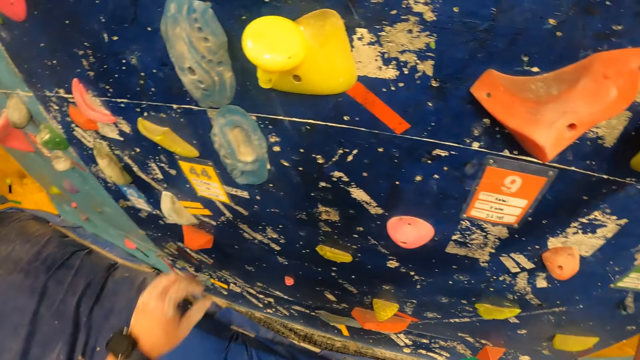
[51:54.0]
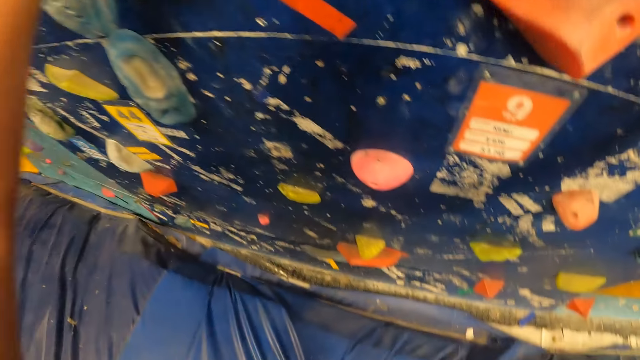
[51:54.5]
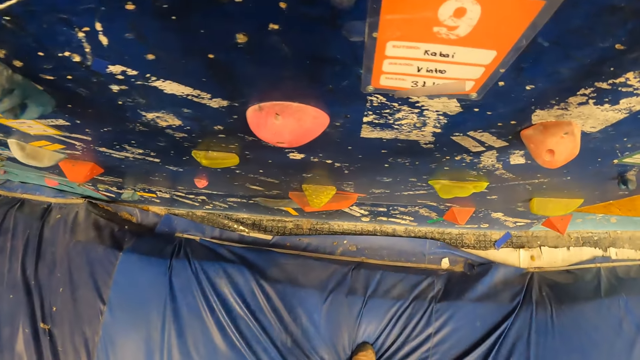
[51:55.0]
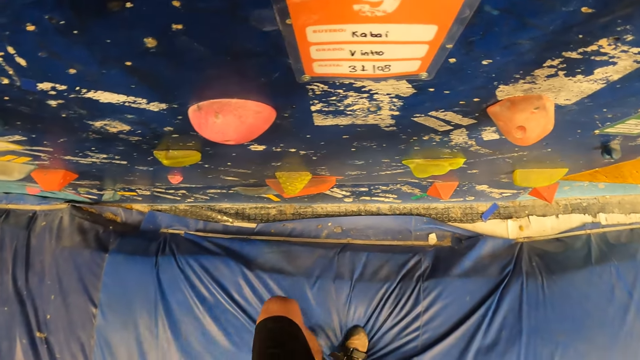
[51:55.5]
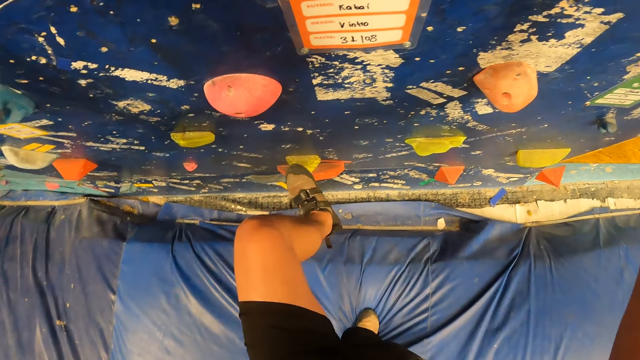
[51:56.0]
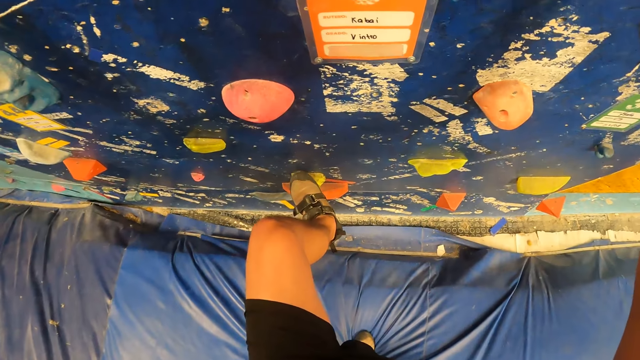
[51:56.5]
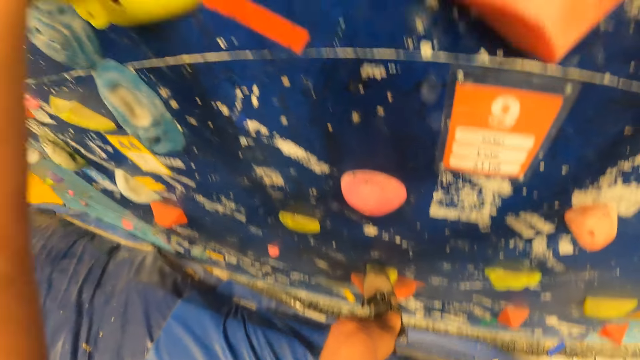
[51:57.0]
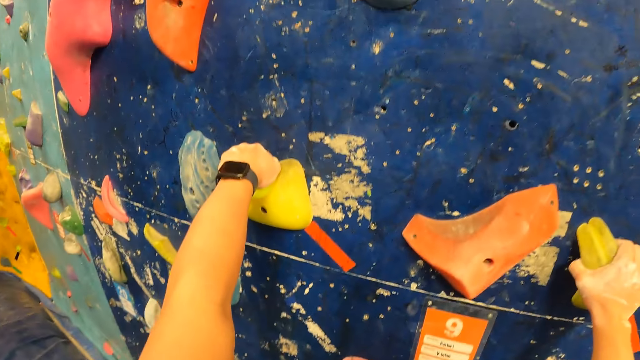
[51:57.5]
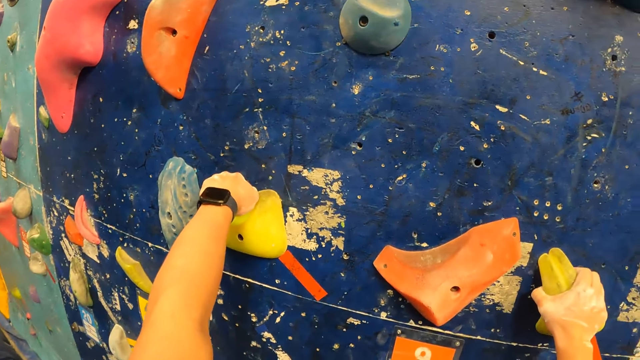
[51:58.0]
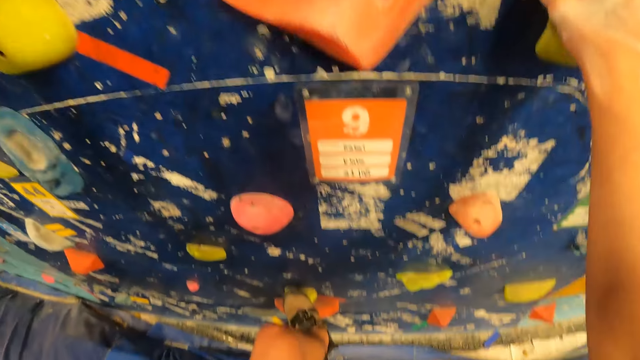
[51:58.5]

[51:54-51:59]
The camera wearer climbs the rock wall.

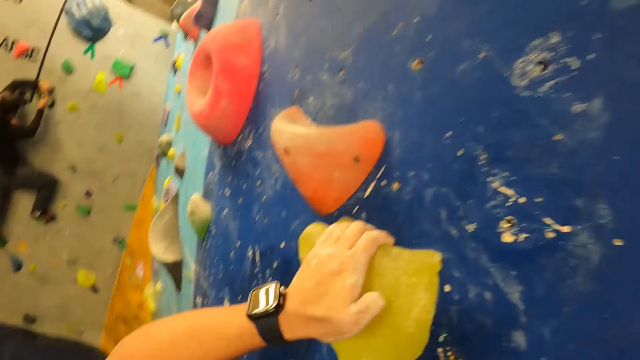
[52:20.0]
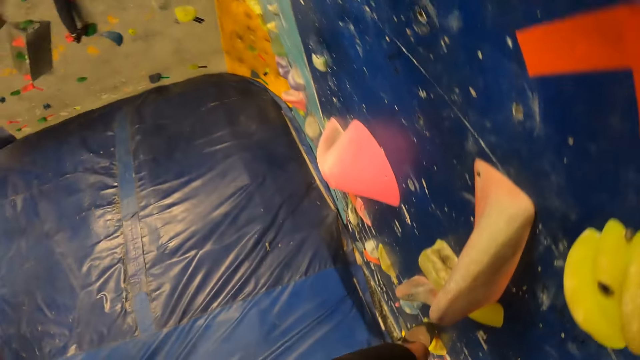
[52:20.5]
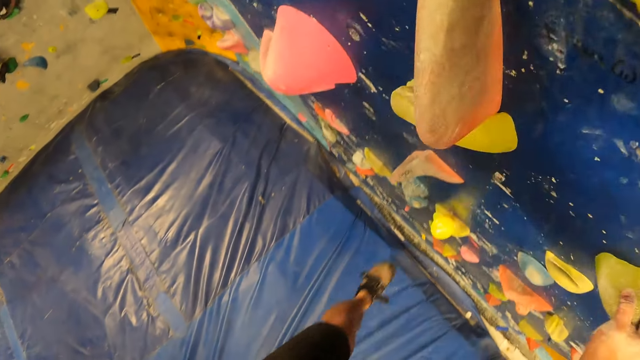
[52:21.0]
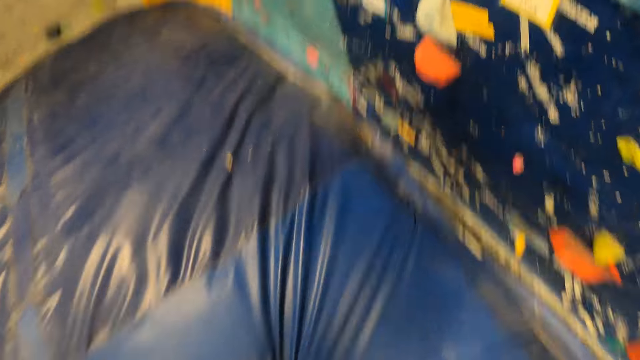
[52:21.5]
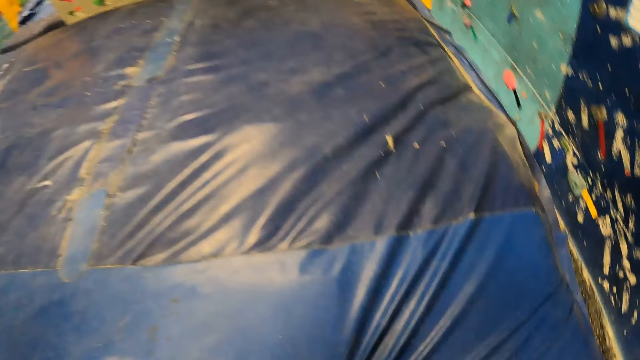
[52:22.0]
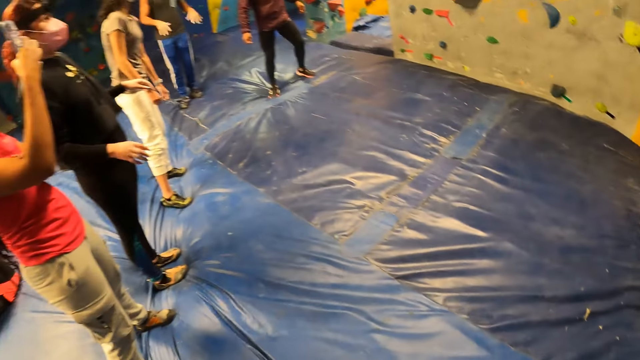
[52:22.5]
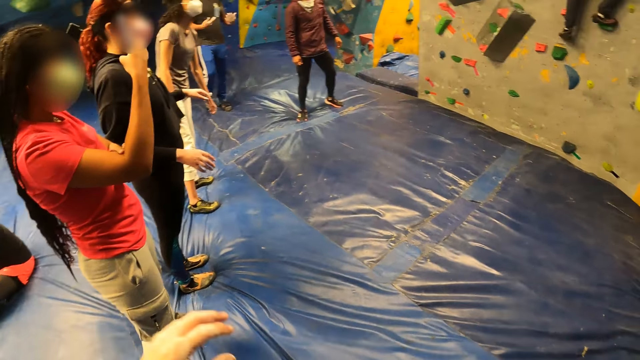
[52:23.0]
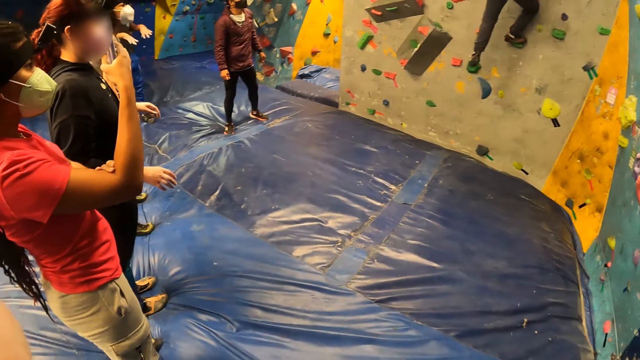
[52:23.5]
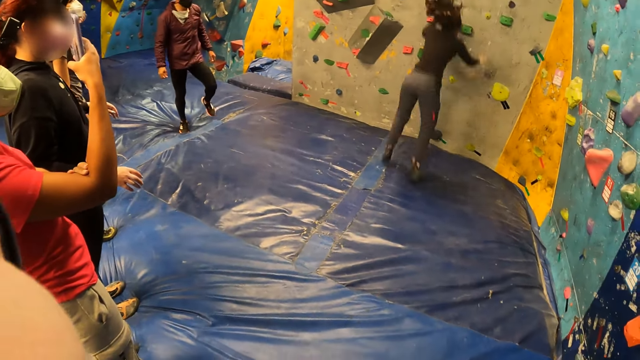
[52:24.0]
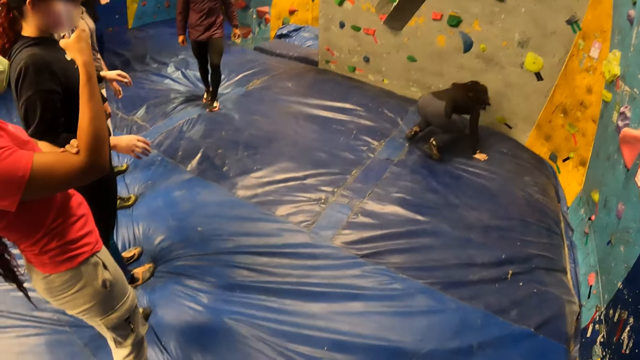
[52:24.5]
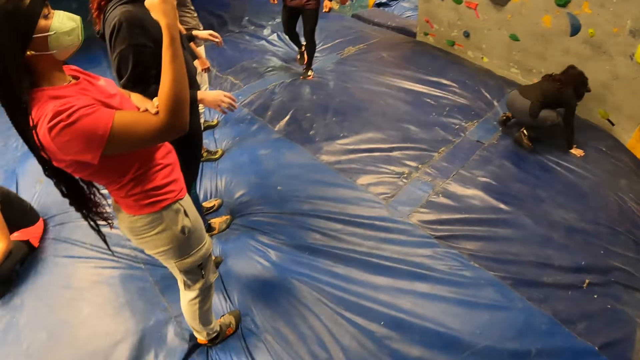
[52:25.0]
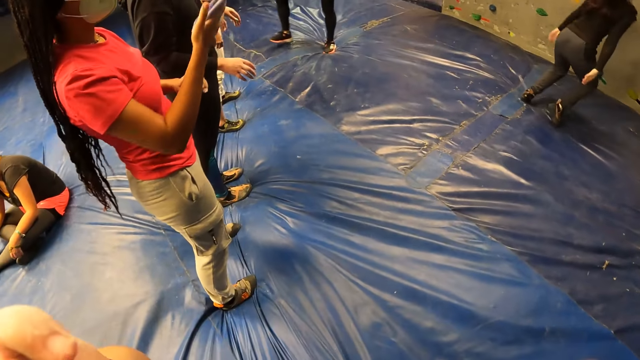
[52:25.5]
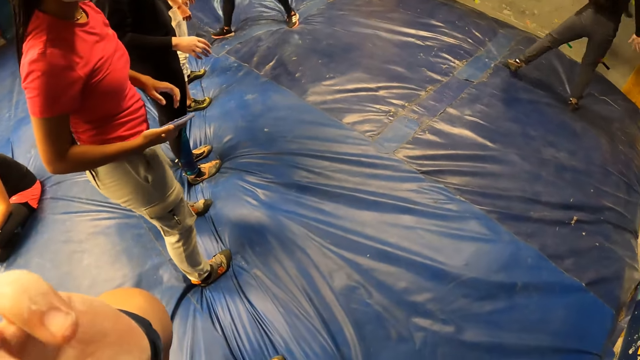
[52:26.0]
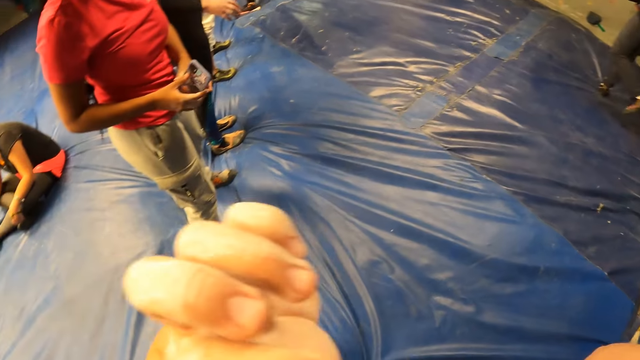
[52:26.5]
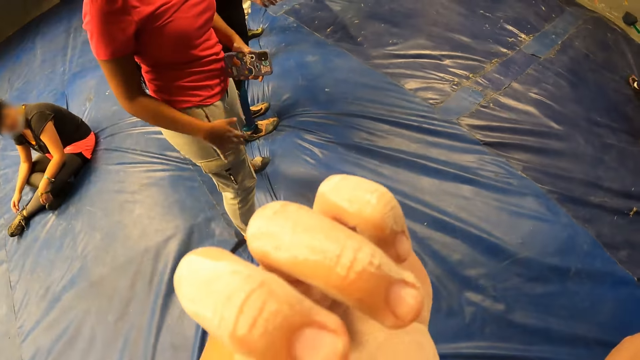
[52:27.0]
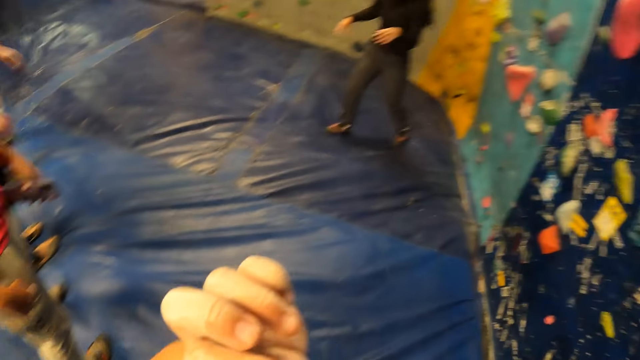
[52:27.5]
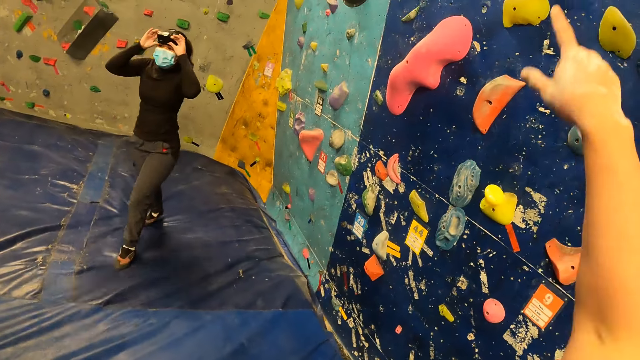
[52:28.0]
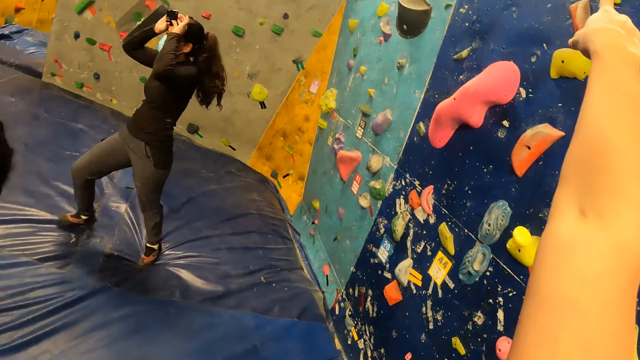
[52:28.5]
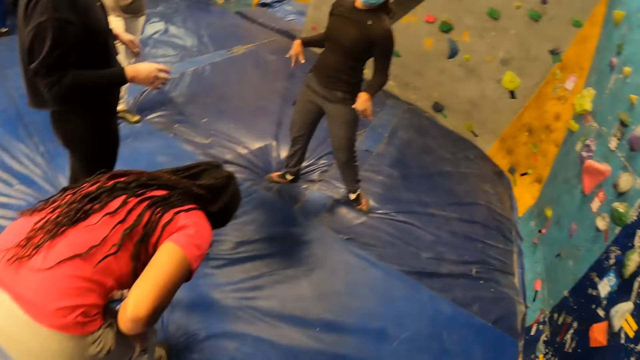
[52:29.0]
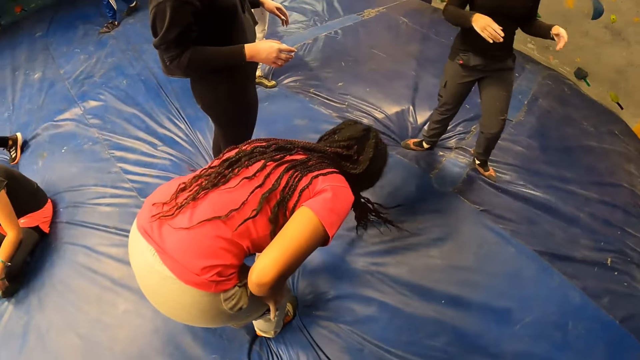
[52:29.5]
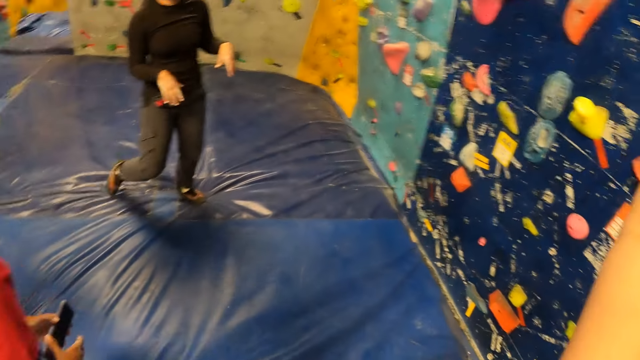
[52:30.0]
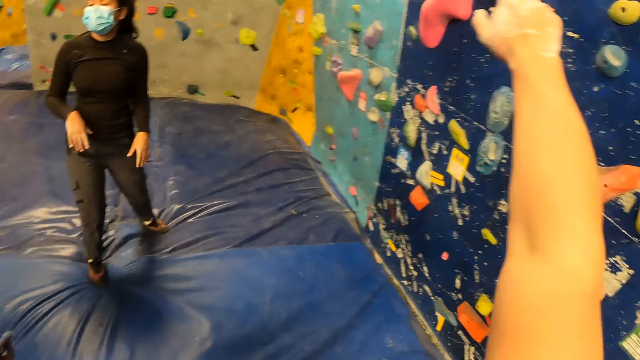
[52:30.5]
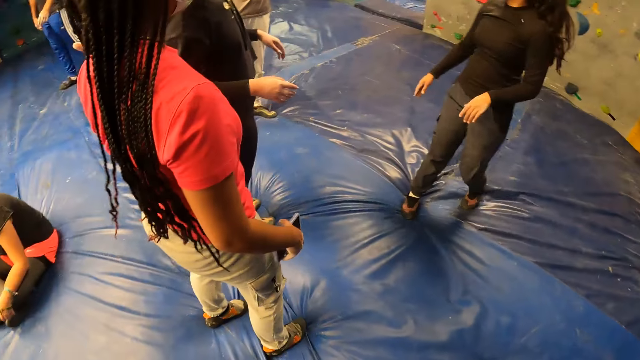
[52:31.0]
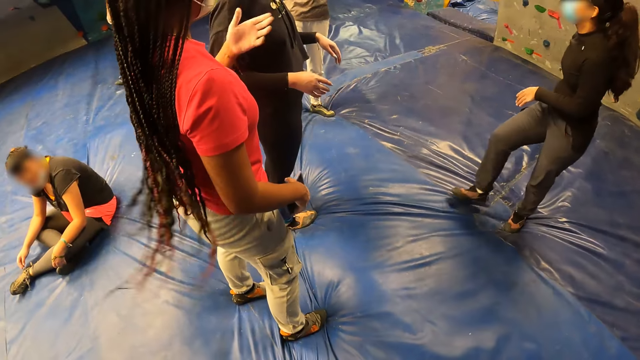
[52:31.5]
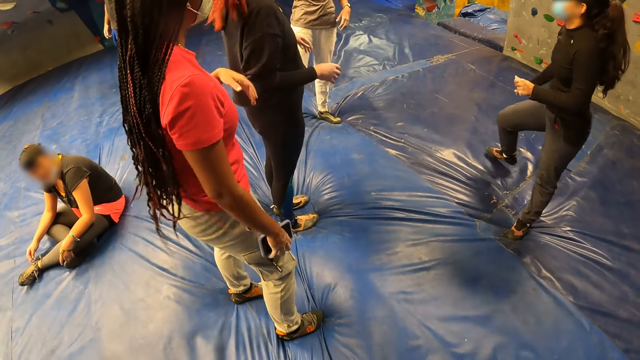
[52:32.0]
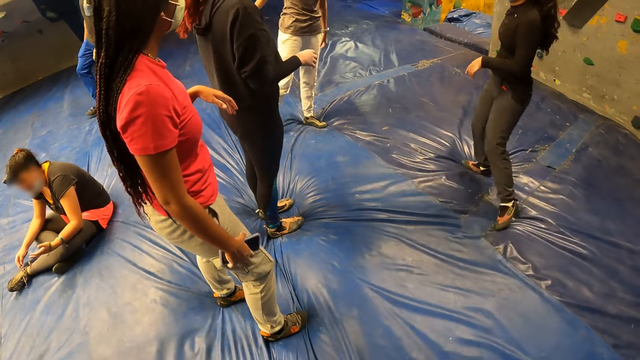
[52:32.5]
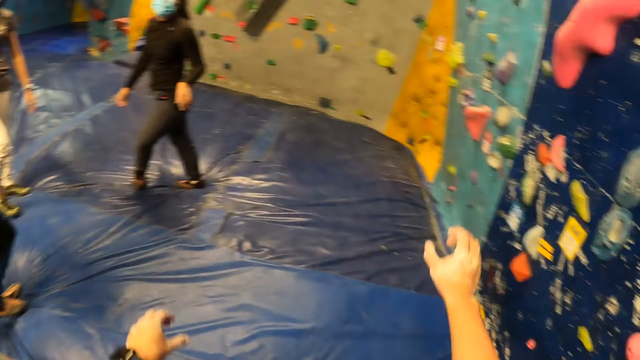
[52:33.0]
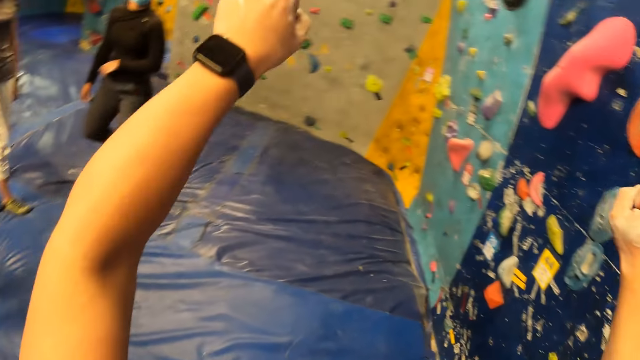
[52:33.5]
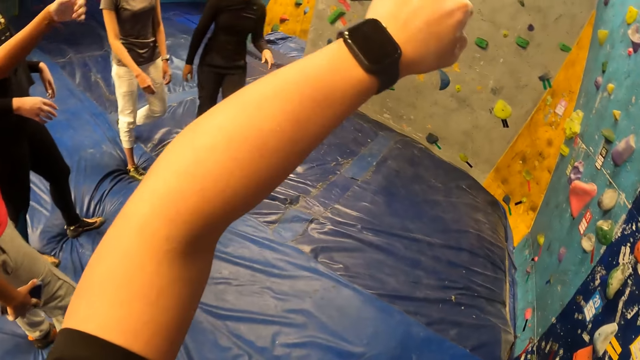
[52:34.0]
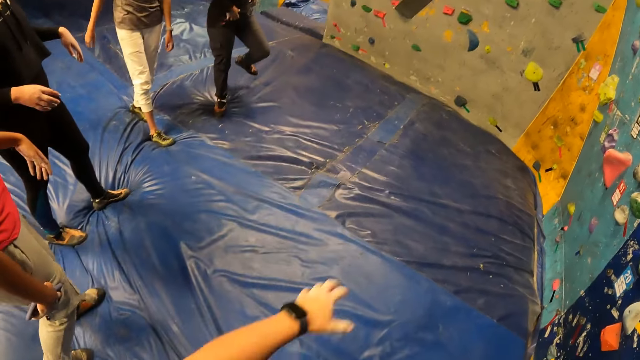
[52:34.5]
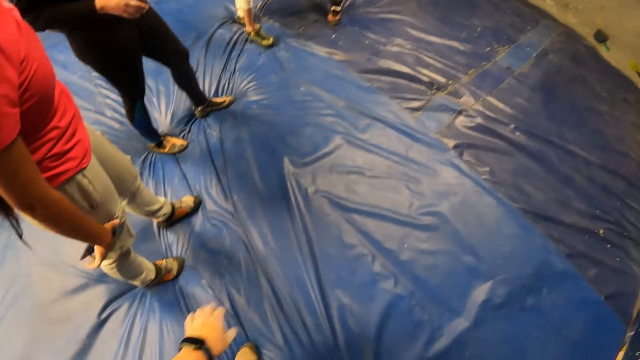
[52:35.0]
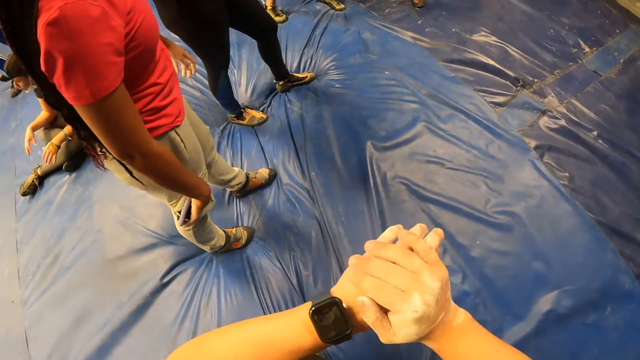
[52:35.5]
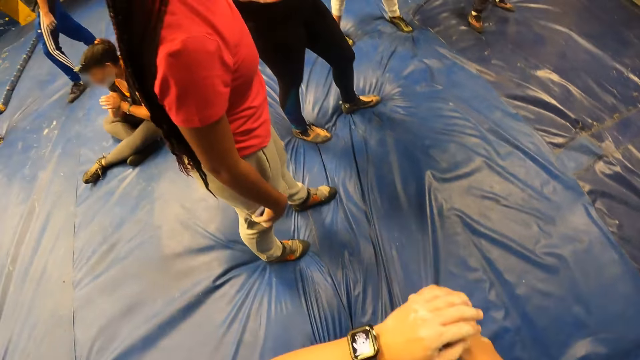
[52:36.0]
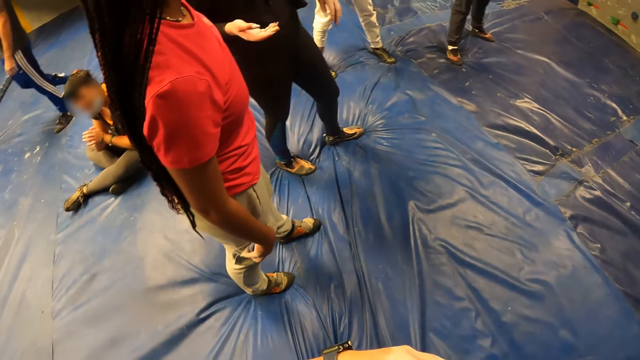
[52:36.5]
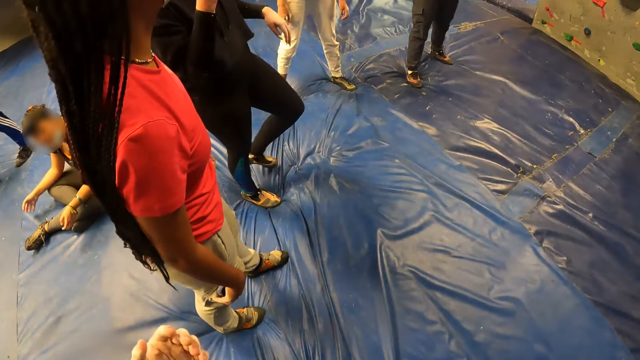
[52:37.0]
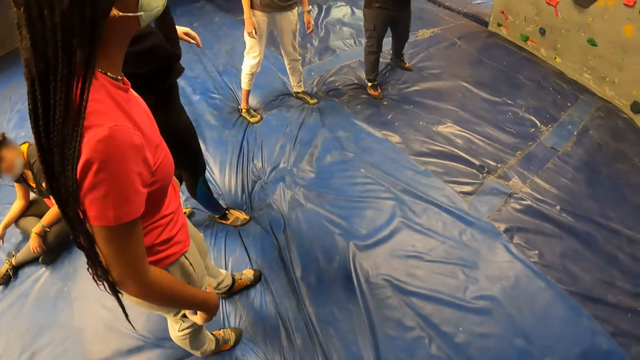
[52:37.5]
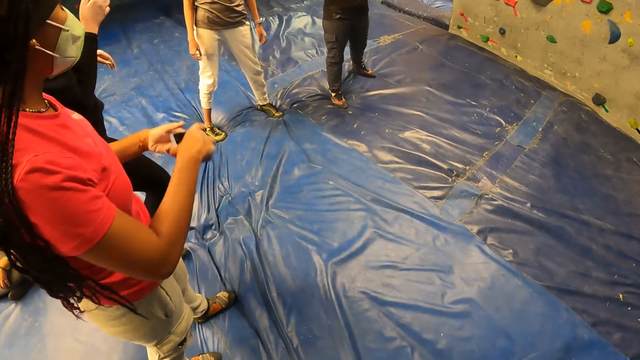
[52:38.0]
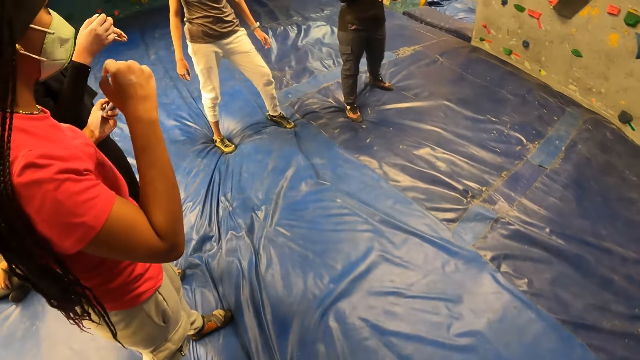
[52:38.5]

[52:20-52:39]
The camera wearer jumps on the foam. He falls off the wall. He looks around. He adjusts the glasses on his head with both hands. A woman jumps on the foam. The camera wearer points at the rock wall with his right hand. He stretches both hands forward. He rubs both hands. He looks around.
